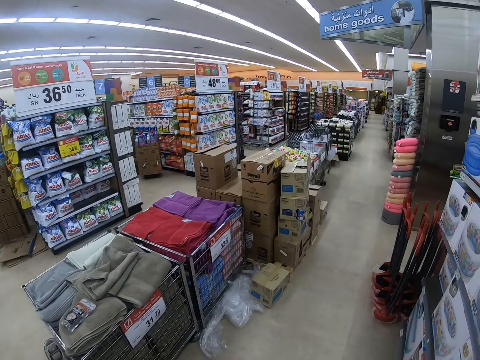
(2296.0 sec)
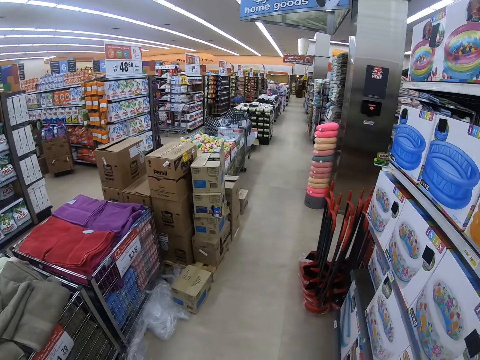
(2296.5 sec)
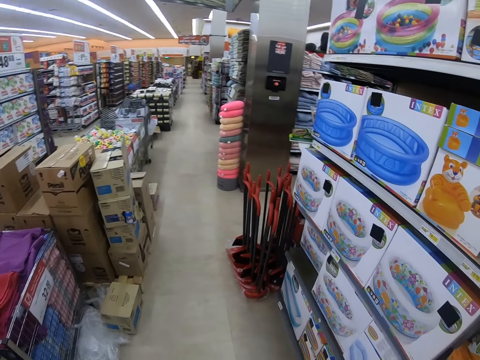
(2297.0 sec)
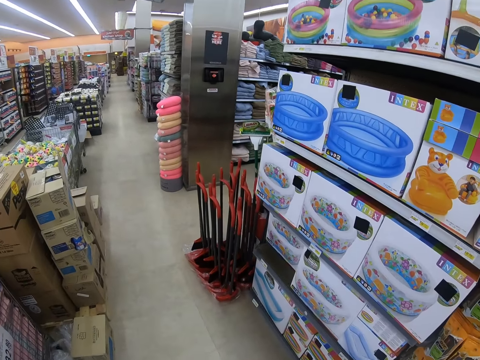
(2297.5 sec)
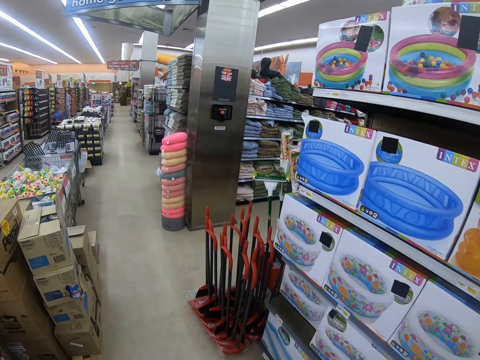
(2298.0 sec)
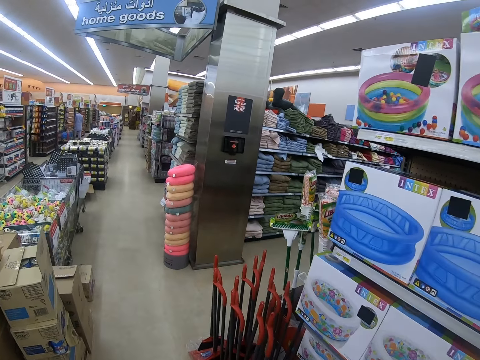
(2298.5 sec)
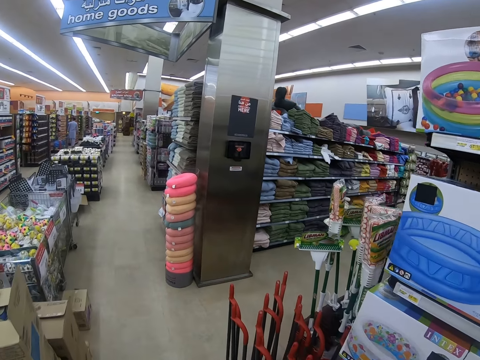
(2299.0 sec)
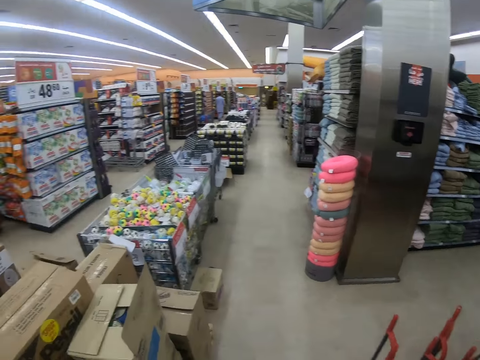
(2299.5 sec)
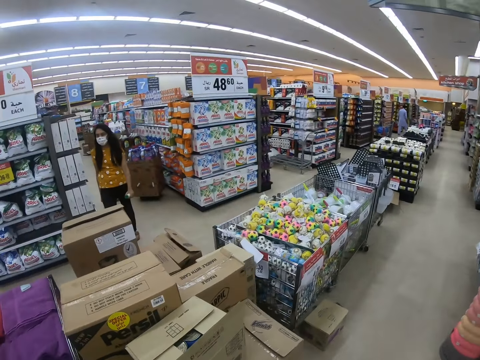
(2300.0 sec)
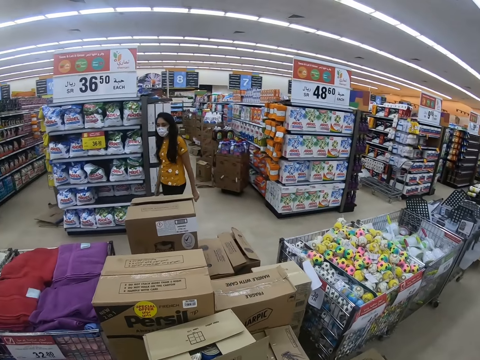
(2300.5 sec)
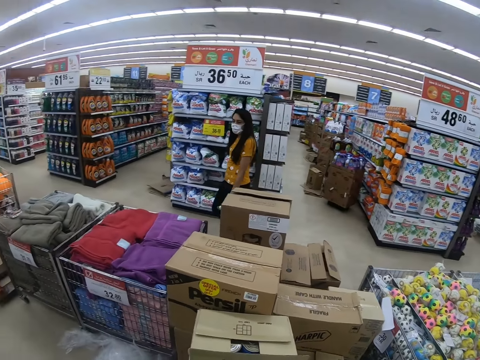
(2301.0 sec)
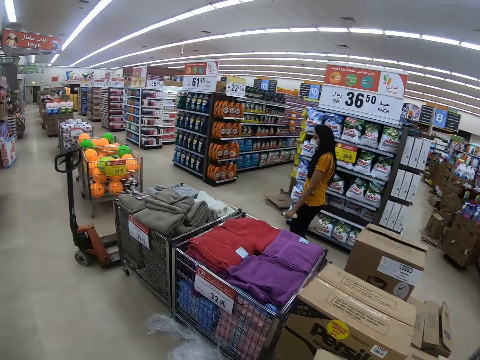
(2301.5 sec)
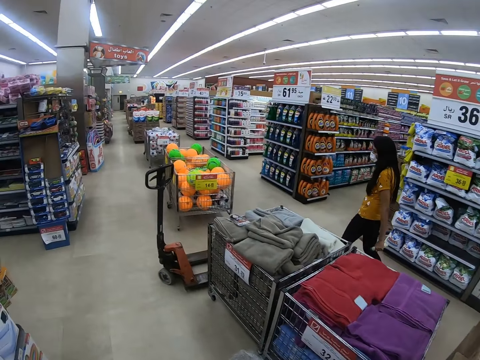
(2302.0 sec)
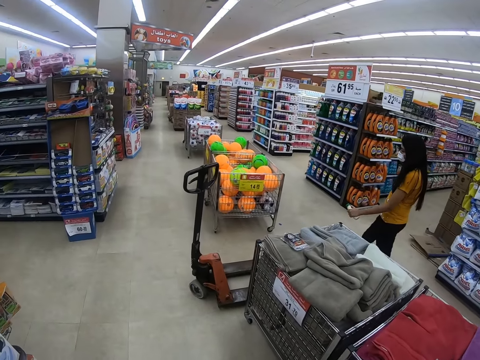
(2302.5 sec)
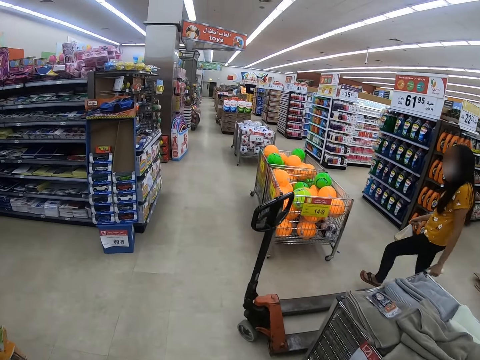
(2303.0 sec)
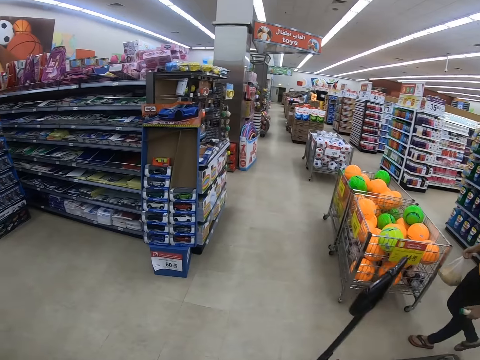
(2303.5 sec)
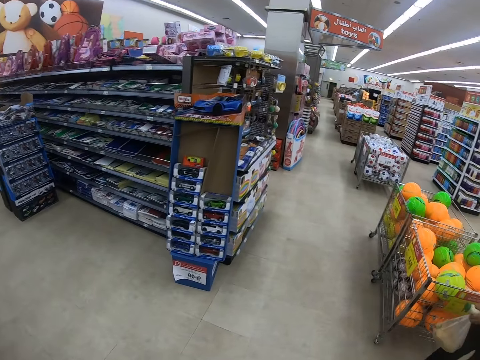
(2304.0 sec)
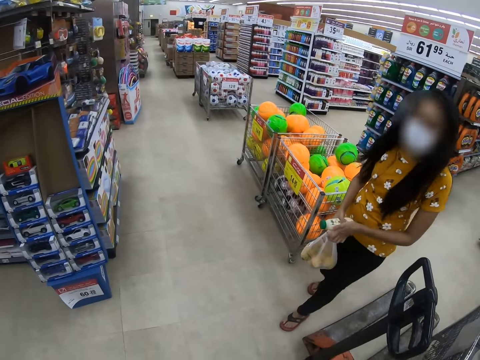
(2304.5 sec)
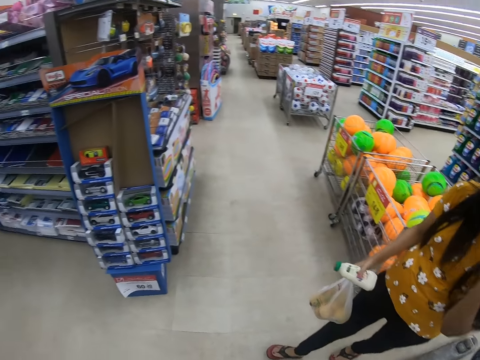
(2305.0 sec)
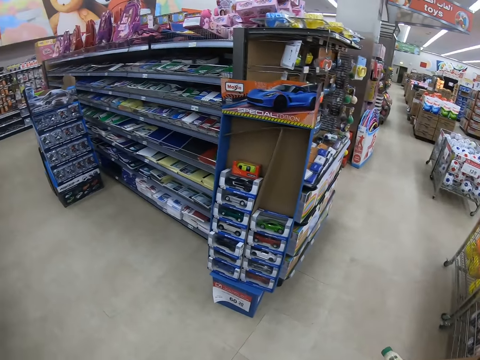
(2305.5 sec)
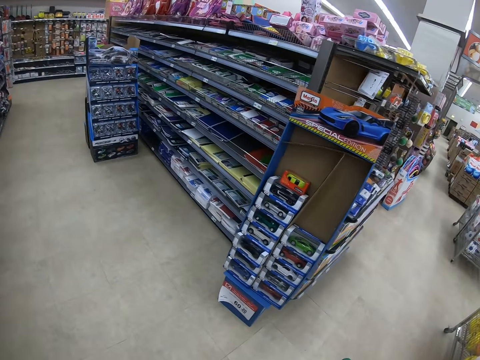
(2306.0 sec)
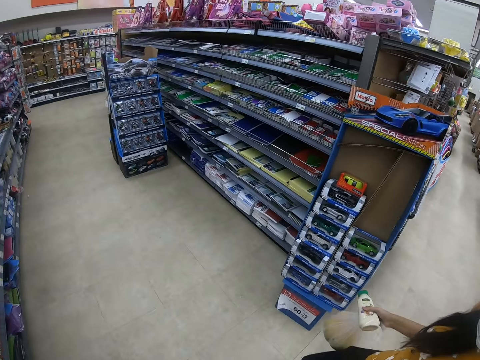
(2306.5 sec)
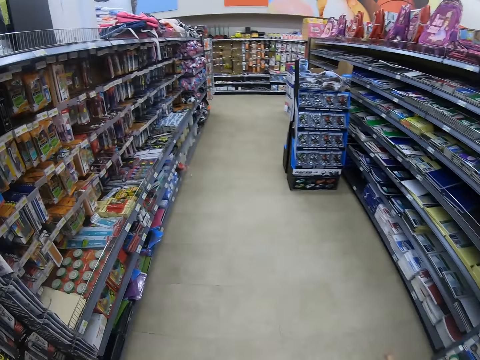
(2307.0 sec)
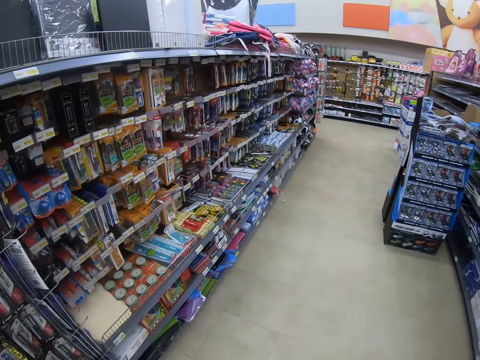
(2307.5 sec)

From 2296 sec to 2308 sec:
A person walks in a supermarket.

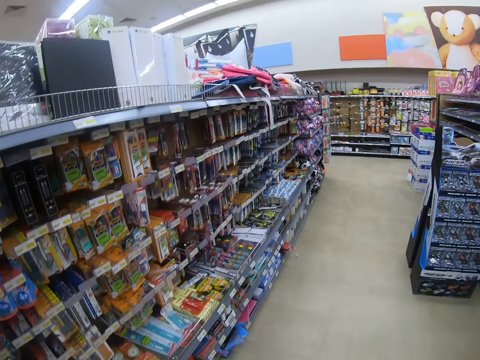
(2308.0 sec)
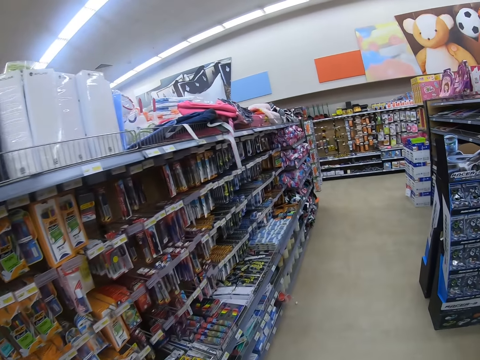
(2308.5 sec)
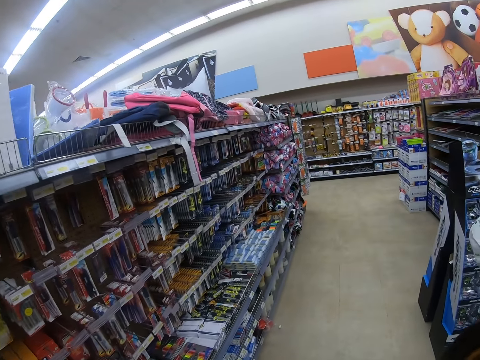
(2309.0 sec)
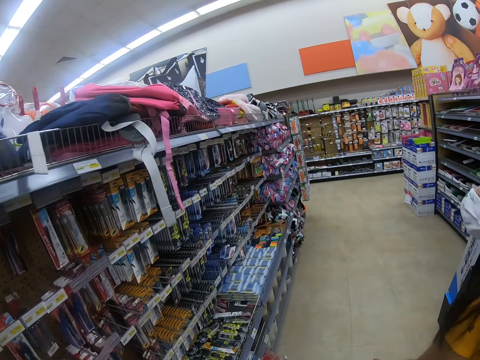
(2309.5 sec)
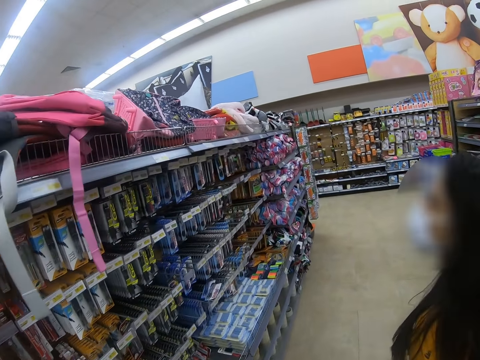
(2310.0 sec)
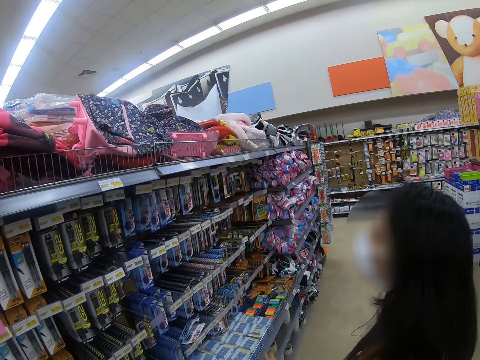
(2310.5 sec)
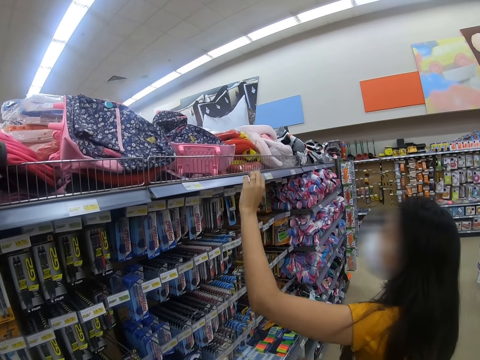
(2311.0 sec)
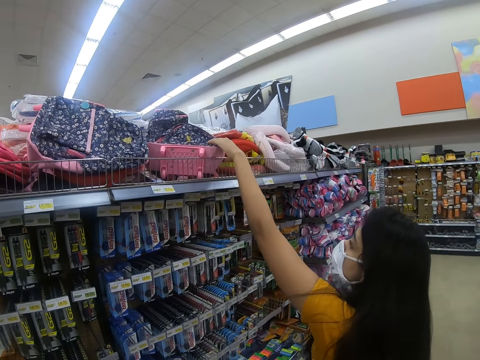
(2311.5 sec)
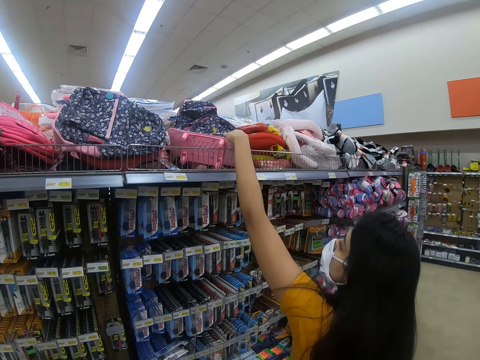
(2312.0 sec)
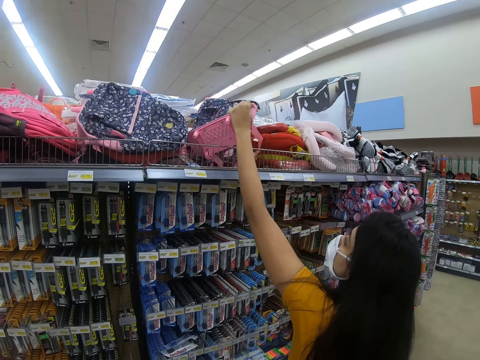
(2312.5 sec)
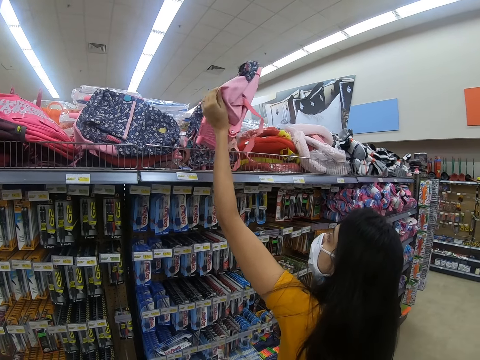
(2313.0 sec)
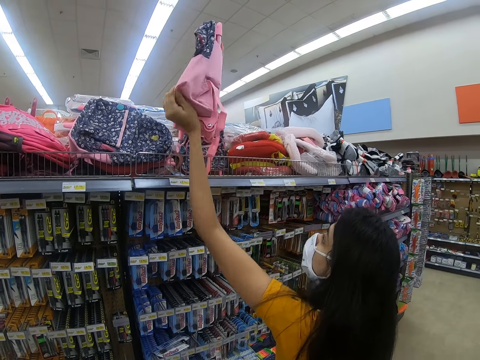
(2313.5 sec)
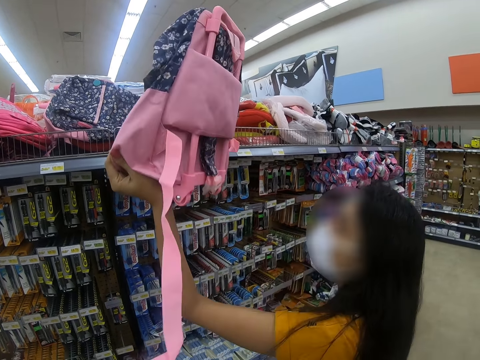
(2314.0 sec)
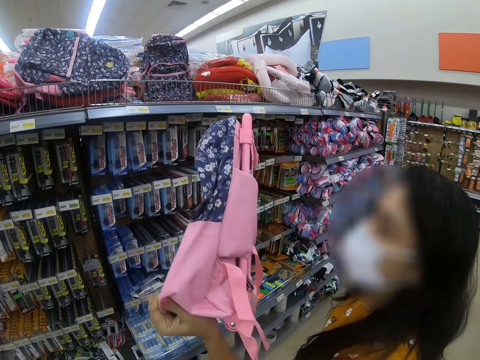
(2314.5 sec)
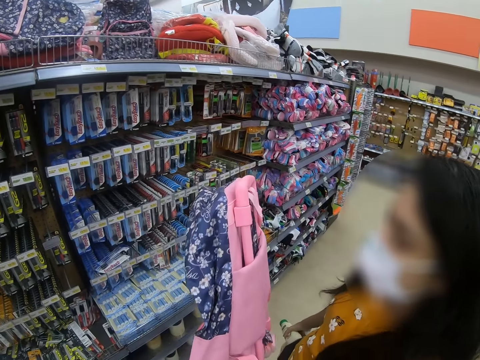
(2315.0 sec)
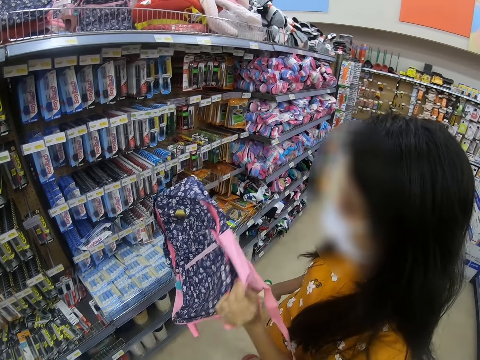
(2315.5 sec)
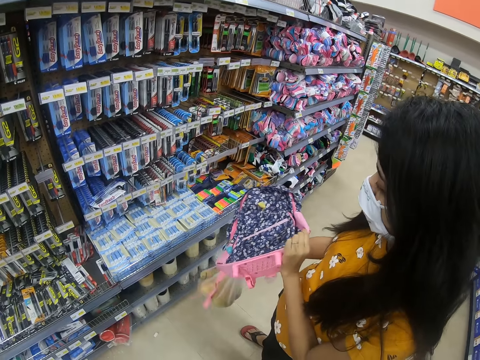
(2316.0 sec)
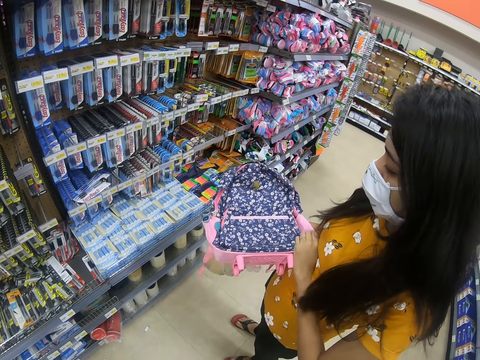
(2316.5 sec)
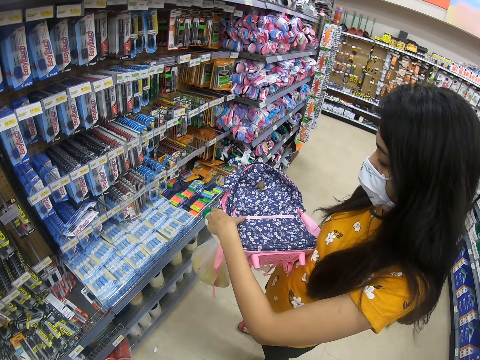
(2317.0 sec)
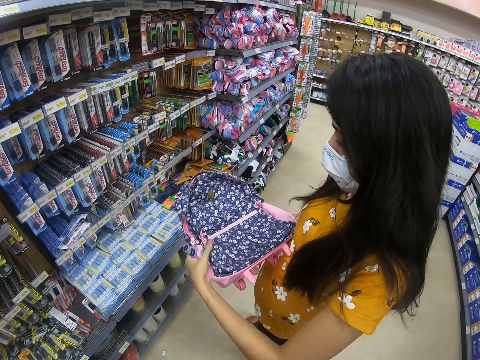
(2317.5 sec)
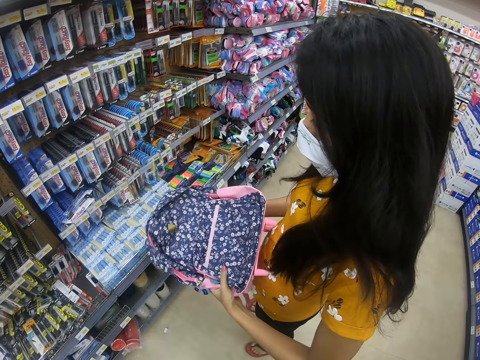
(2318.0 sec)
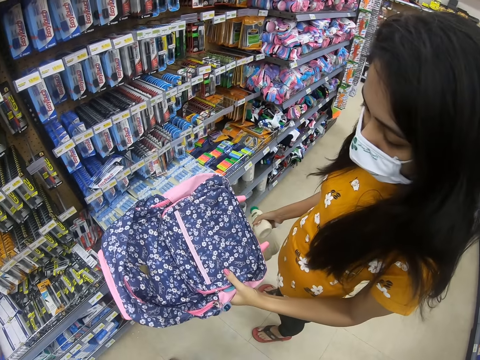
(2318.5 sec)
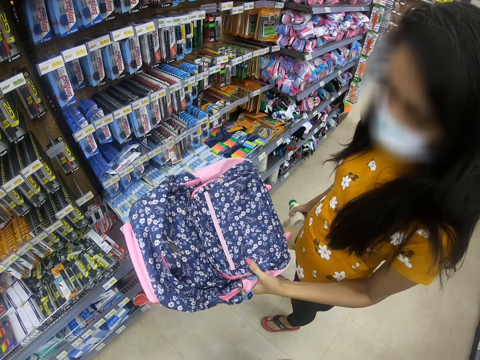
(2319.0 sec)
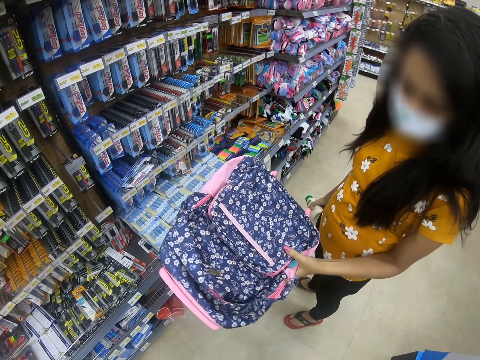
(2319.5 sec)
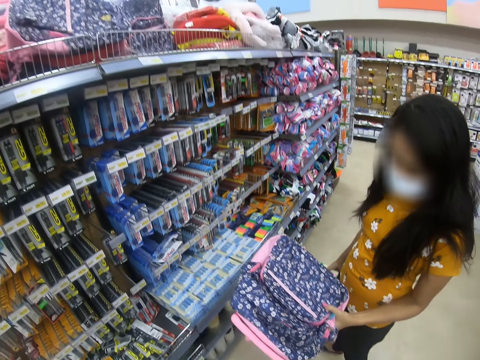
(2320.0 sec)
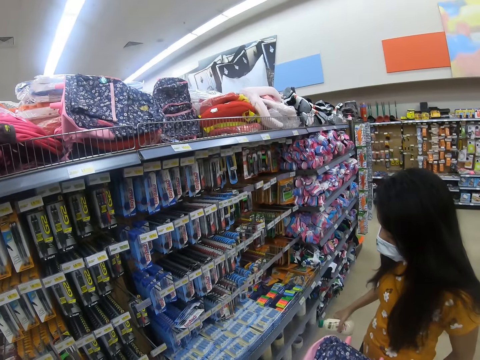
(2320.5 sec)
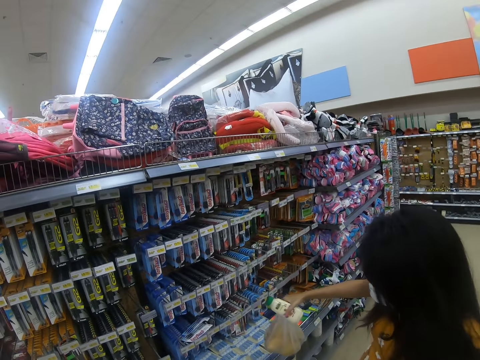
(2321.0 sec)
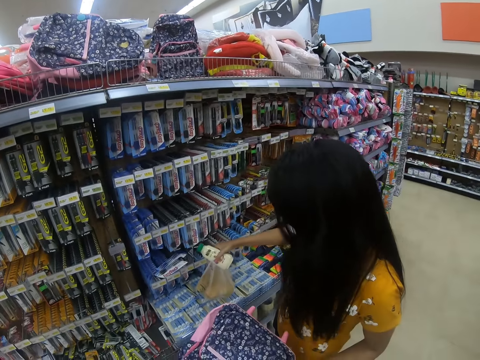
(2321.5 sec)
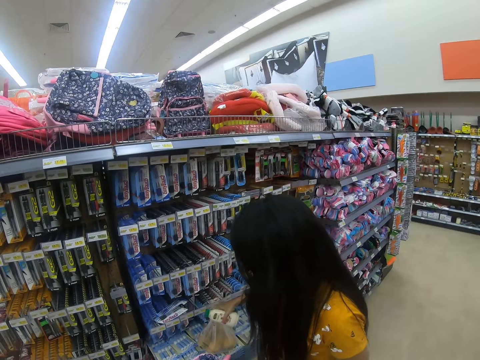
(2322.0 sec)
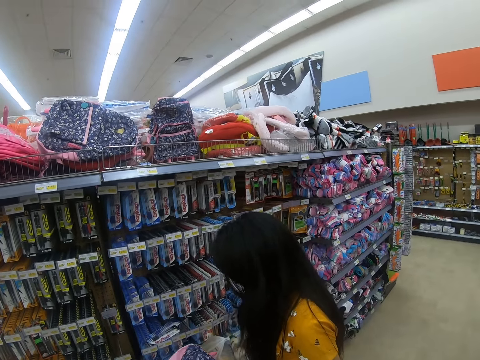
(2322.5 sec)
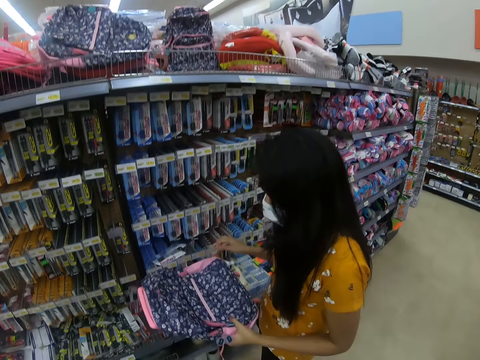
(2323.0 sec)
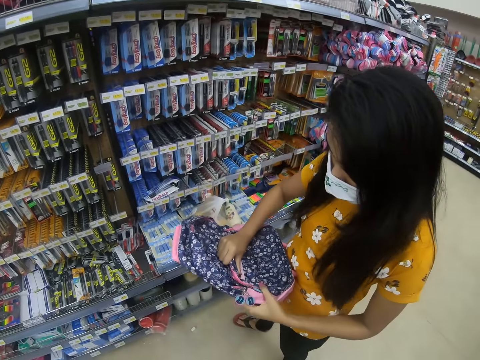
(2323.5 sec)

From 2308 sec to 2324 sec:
A person checks items on a shelf. The person picks a bag on the shelf. The person checks the bag. The person puts the paper bag on the shelf.
